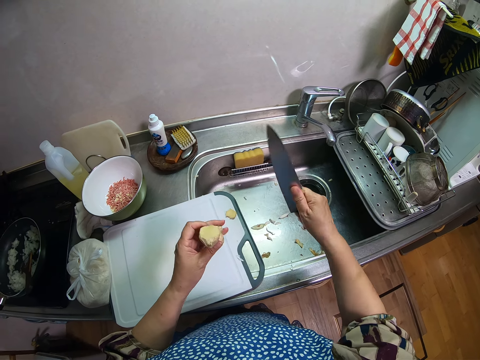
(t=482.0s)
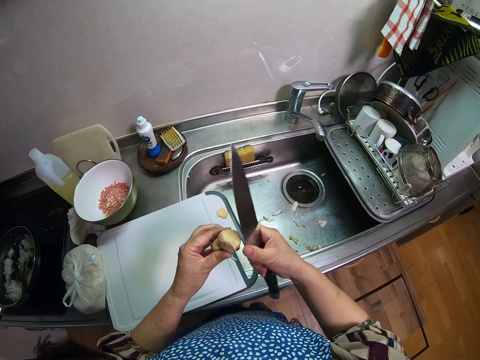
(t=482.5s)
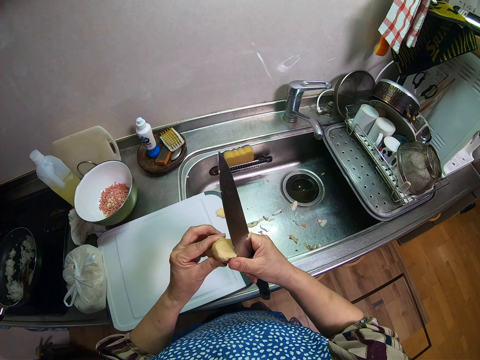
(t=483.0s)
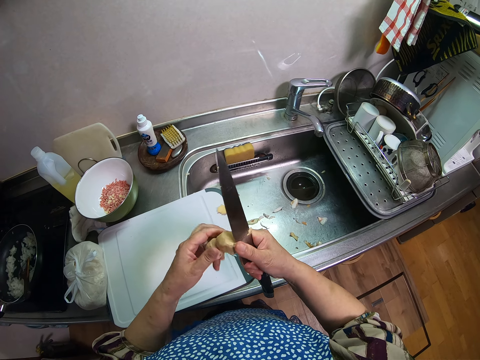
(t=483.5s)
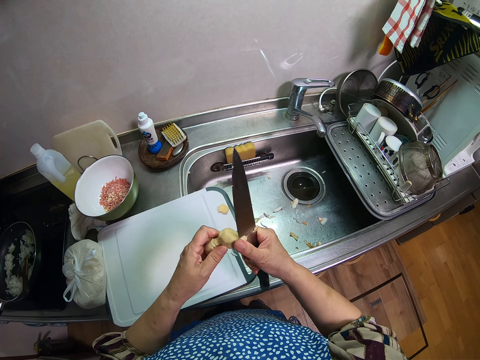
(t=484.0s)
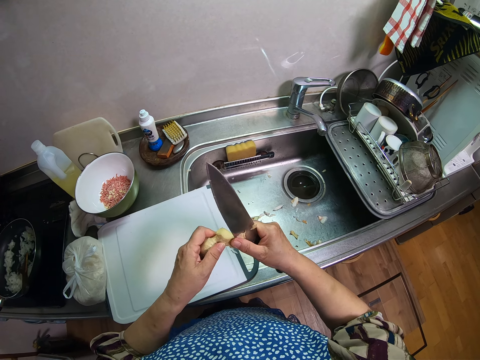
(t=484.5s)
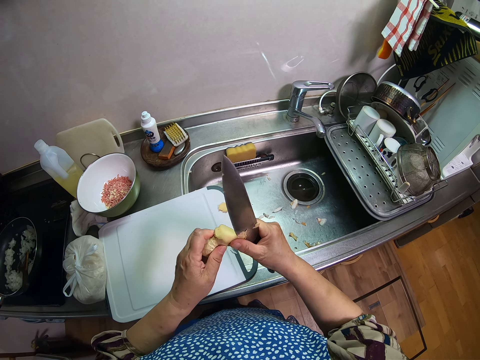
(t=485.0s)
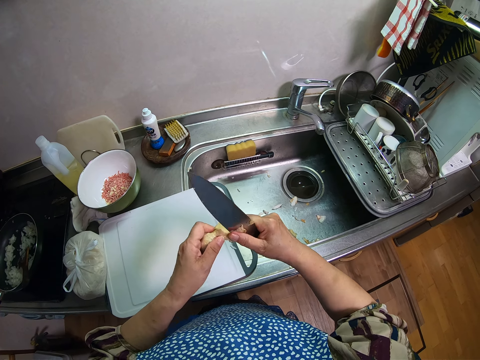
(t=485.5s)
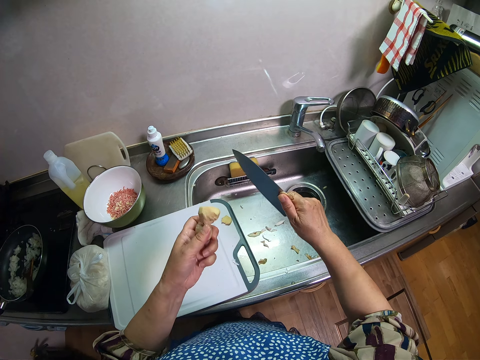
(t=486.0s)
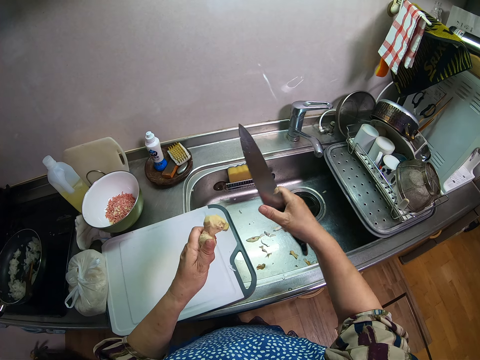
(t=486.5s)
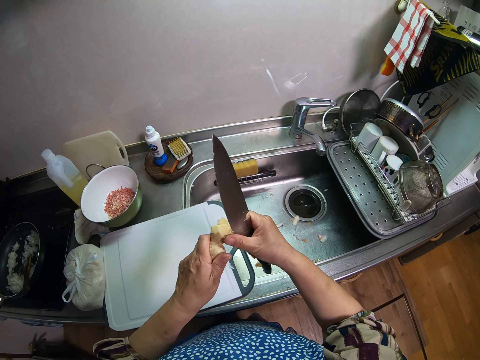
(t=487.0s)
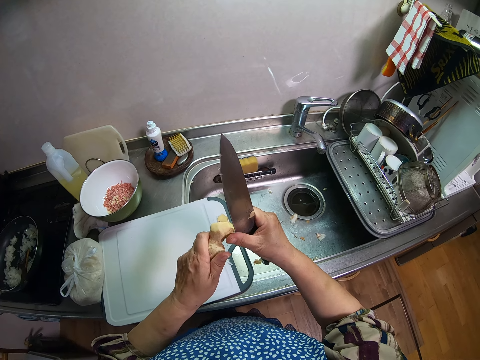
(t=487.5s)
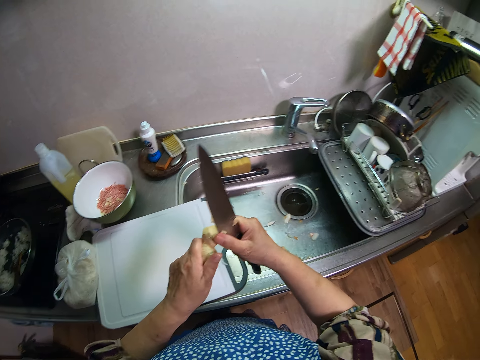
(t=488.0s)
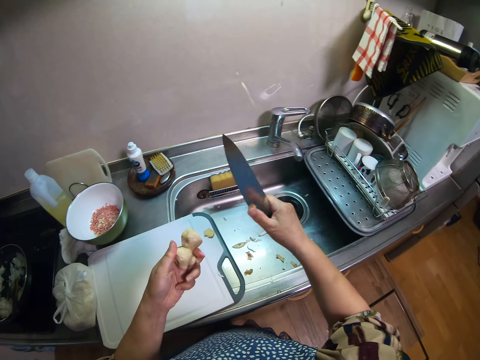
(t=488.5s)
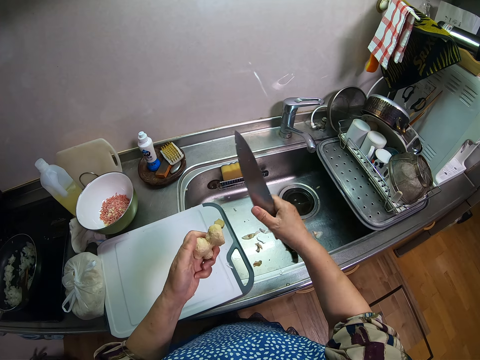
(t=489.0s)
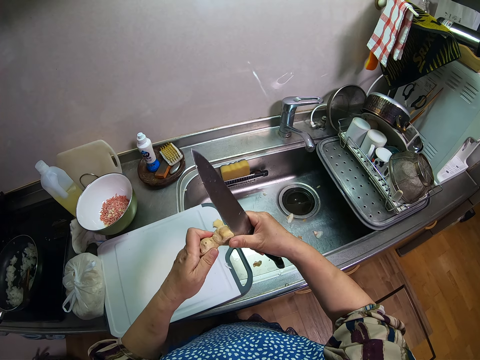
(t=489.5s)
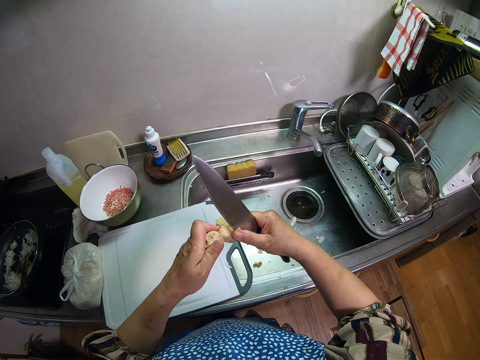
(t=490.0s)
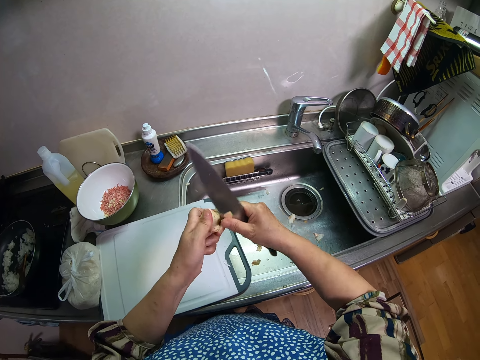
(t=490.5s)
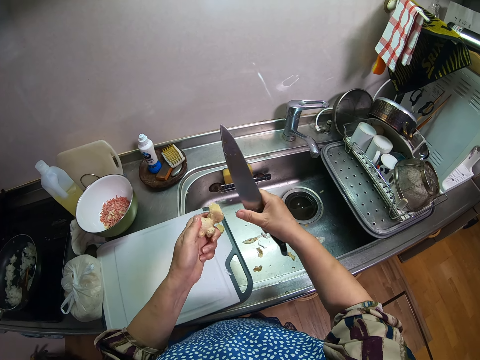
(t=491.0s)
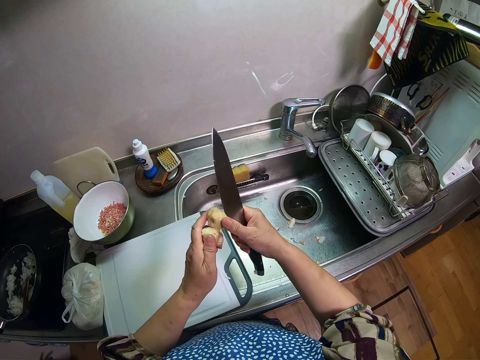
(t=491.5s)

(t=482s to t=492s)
The camera wearer puts the peel in the sink. They peel the ginger. They put the peel in the sink. They peel the ginger. They put the peel in the sink. They peel the ginger. They put the peel in the sink.

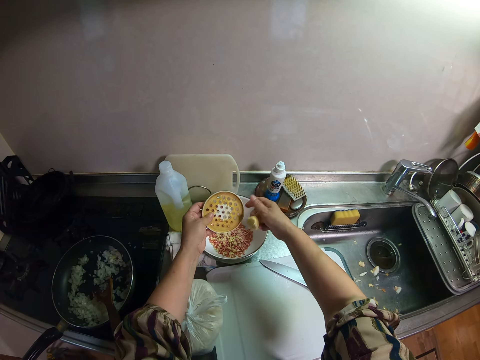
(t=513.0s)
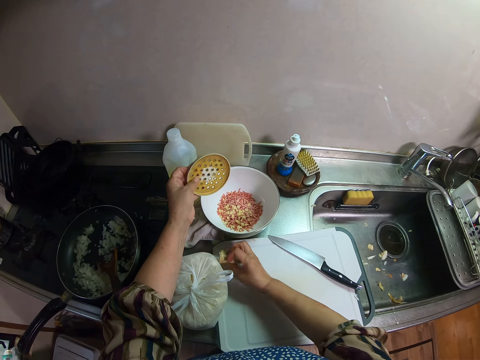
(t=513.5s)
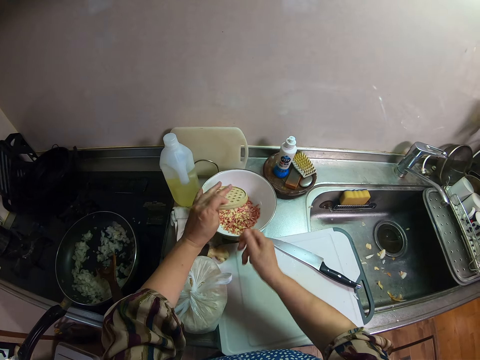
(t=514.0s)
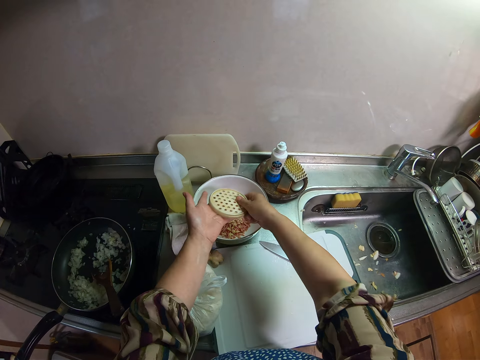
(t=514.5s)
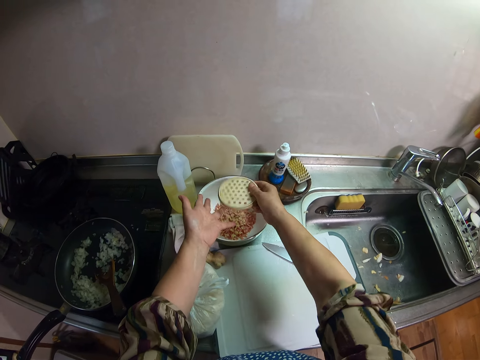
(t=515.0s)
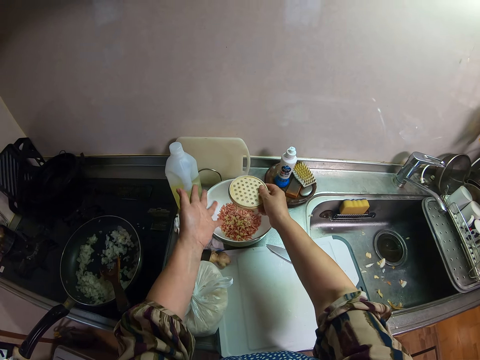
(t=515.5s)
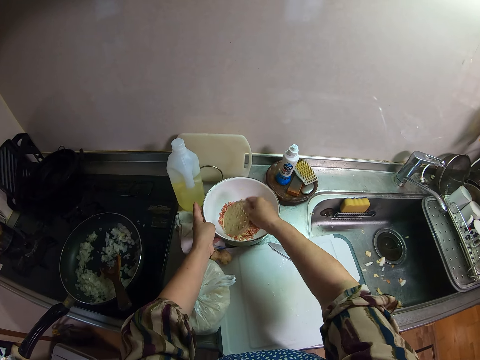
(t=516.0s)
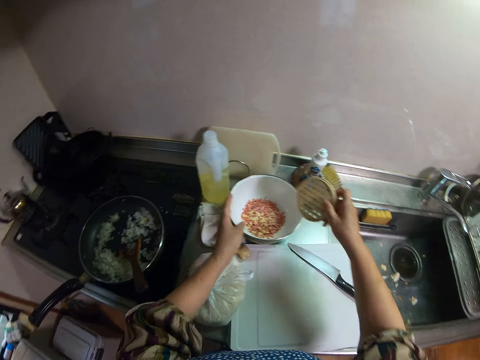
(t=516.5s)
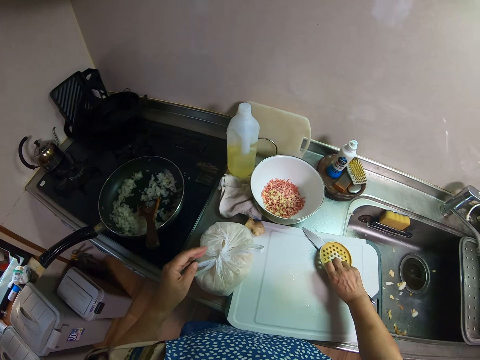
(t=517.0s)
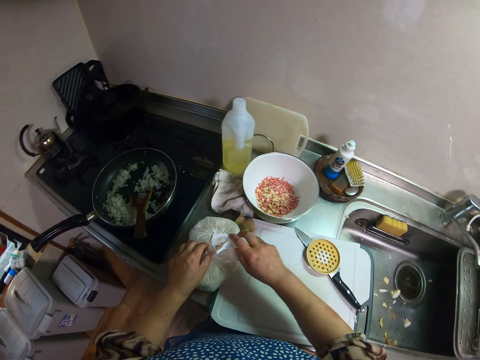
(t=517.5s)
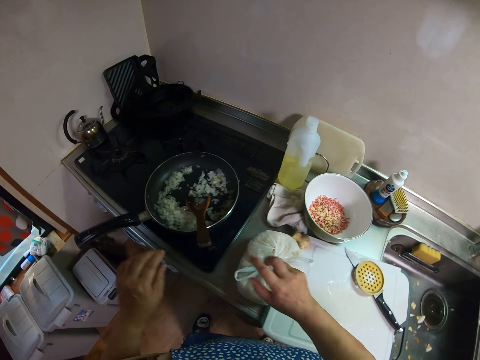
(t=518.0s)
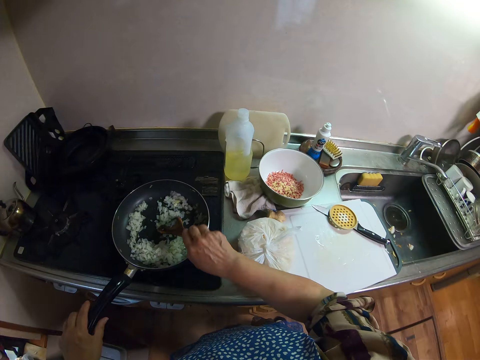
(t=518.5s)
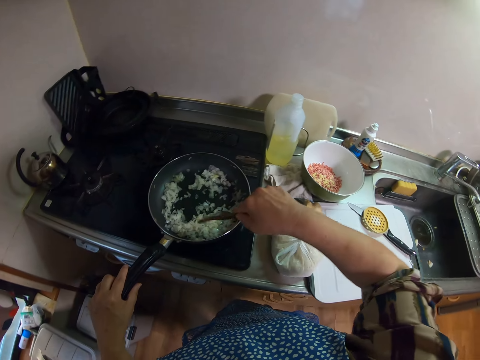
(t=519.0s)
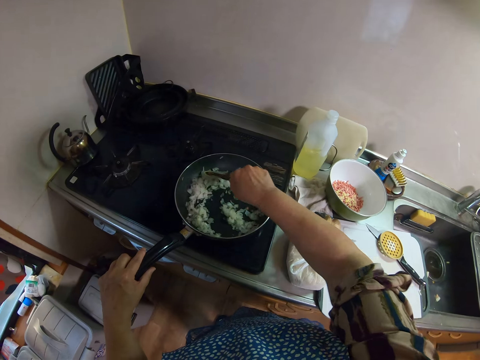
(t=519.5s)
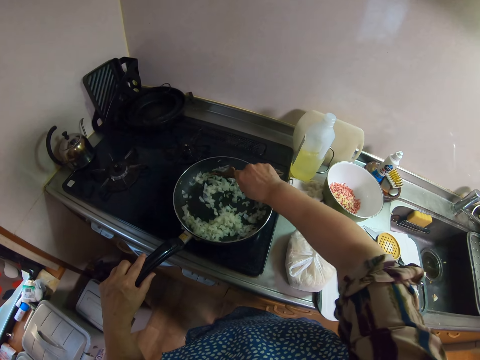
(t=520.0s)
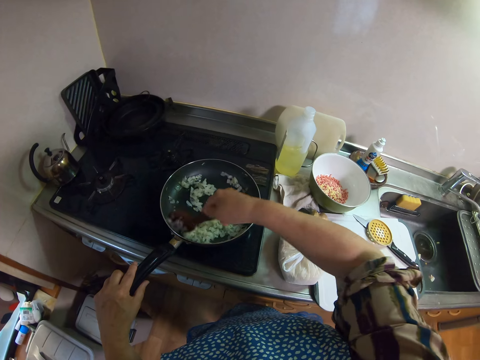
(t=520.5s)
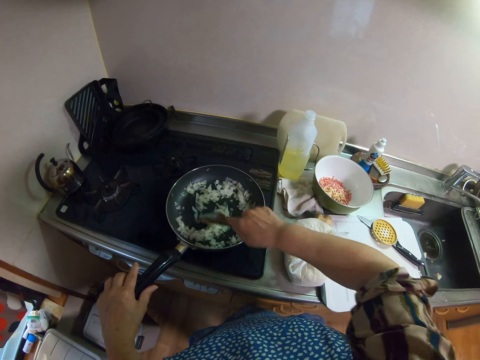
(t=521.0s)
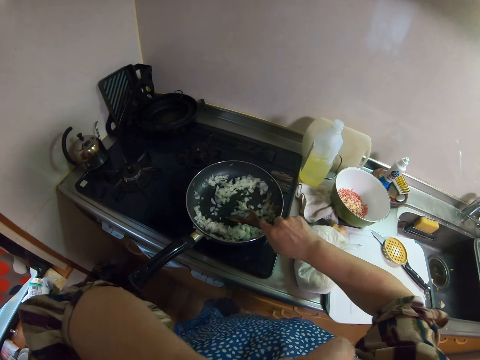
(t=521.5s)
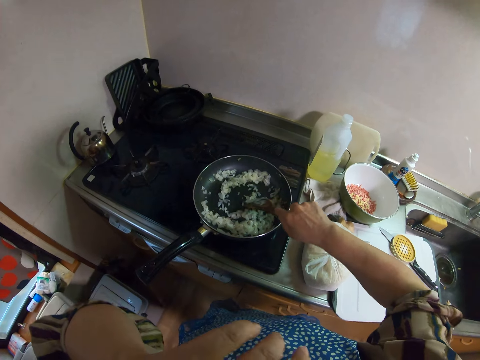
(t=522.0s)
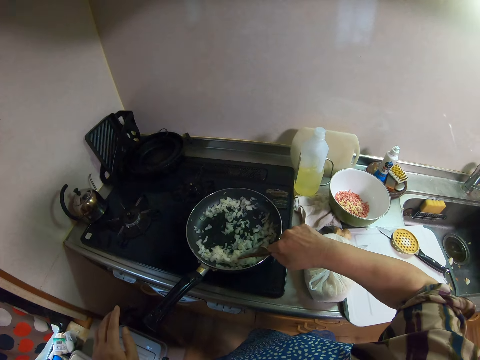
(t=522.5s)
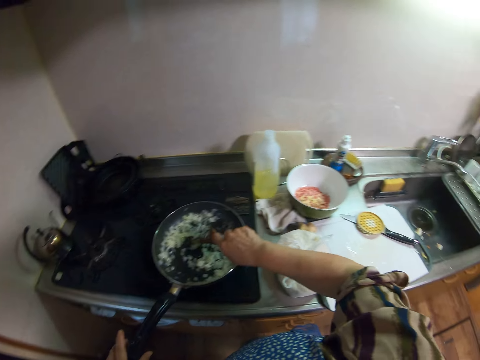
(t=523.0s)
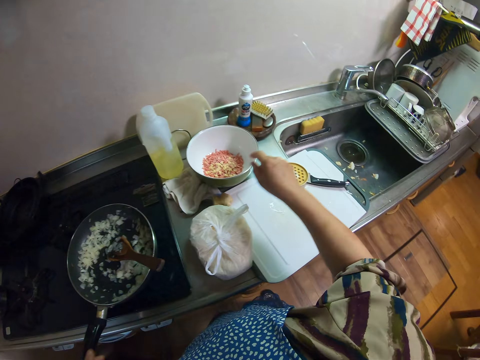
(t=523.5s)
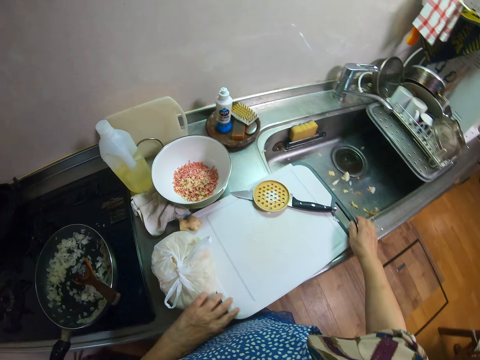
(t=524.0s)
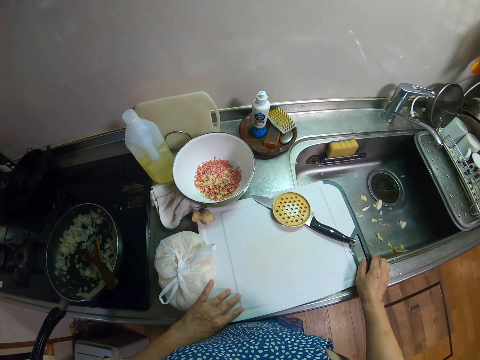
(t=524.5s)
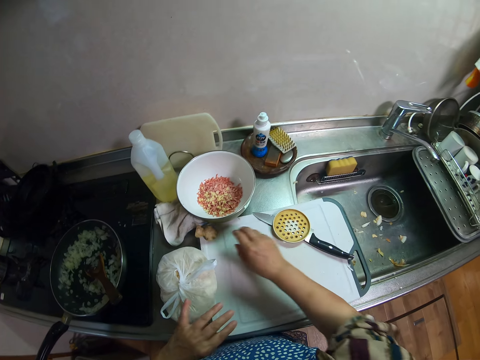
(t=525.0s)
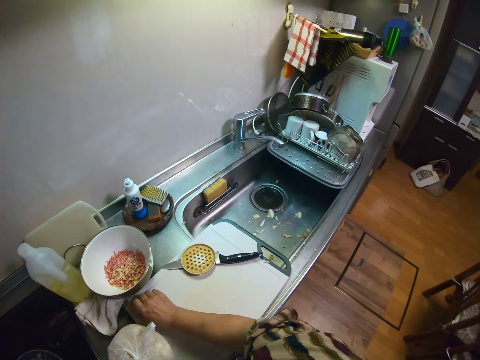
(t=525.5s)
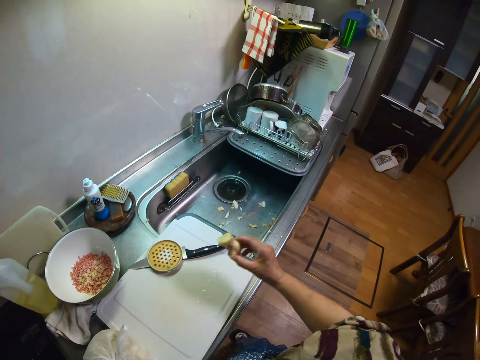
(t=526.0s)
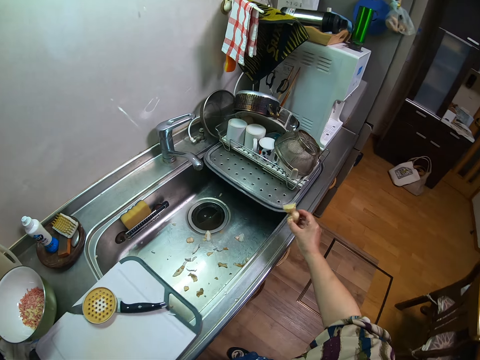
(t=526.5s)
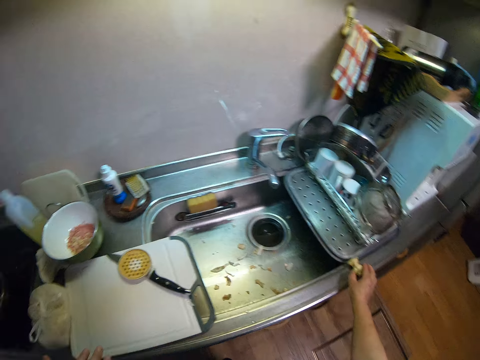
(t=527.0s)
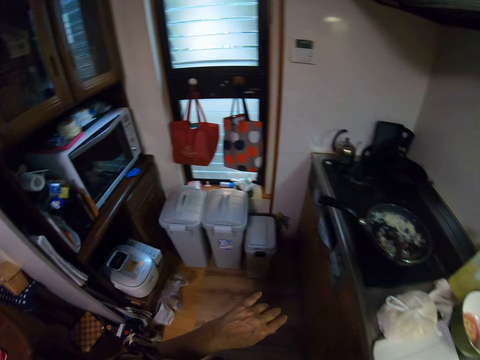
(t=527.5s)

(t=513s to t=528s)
The camera wearer drops the ginger piece on the cutting board. She hits the dicer on her left hand. She hits the dicer on the bowl. She drops the dicer on the cutting board. She touches the nylon of white vegetables. She stirs the onions with the wooden stirrer and holds the handle of the frypan. She wipes her nose with her left hand. She holds the handle of the frypan. She adjusts the cutting board. She touches the tray. She takes the ginger piece from the cutting board. She drops the ginger piece on the right side of the sink. She turns to the left side of the kitchen.

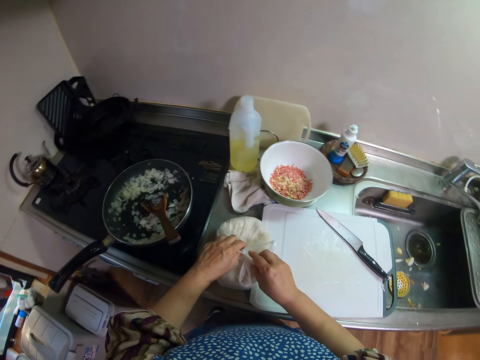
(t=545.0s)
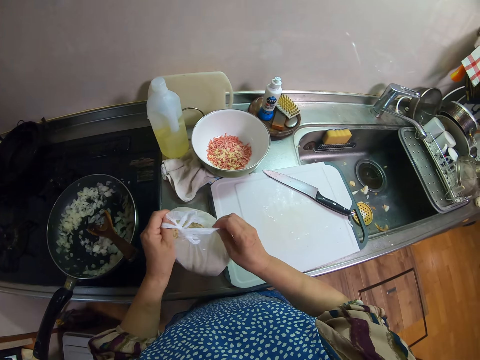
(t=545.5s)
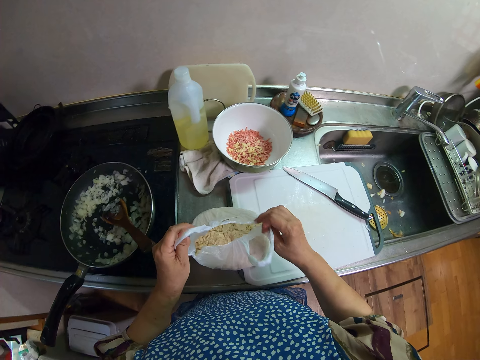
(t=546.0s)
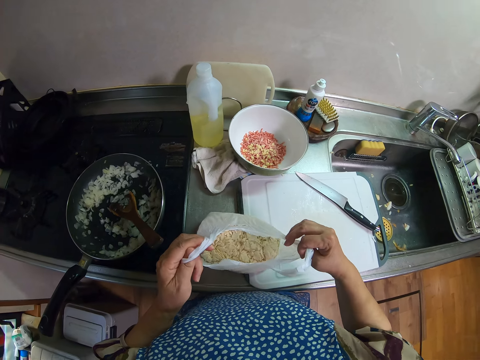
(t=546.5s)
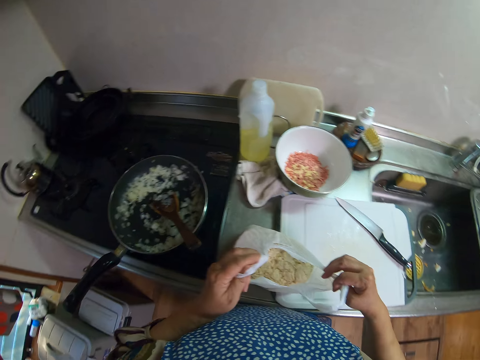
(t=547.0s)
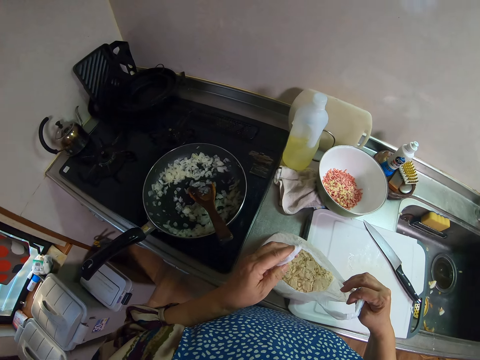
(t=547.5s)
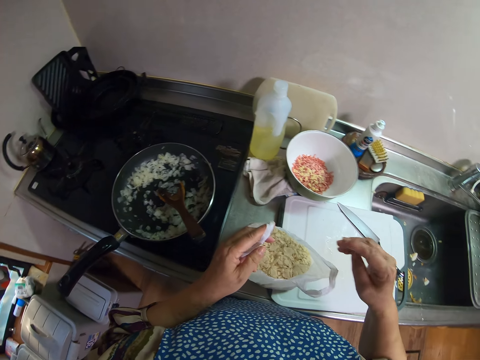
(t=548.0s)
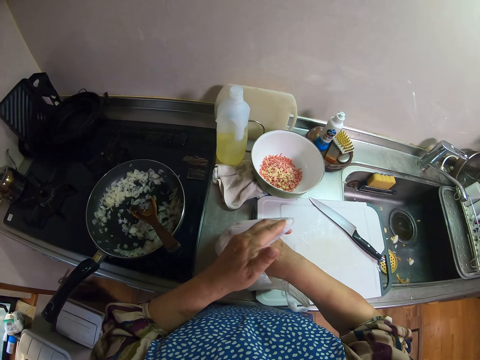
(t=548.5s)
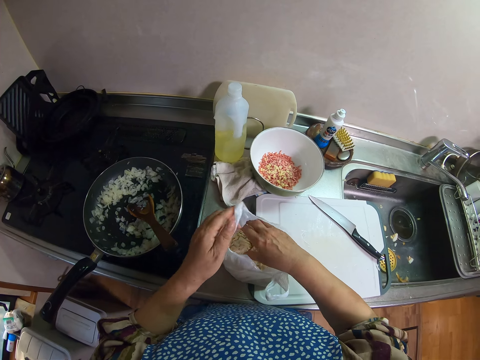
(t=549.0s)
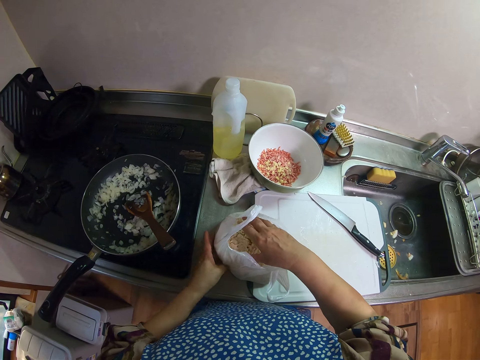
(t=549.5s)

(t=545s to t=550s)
The camera wearer looks into the nylon of white vegetables. They pack some white vegetables from the nylon.
